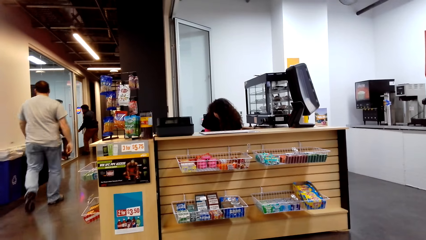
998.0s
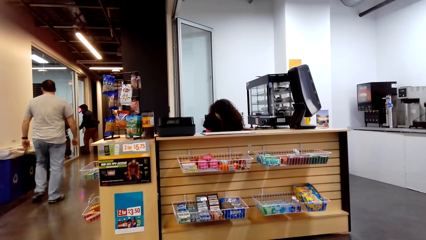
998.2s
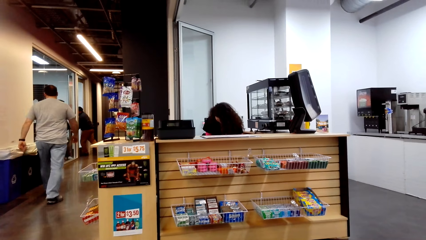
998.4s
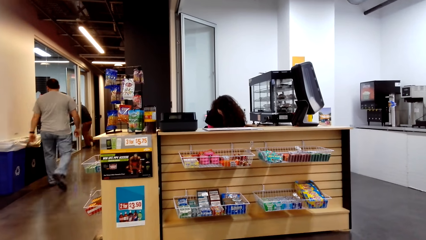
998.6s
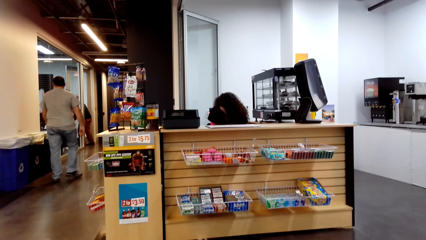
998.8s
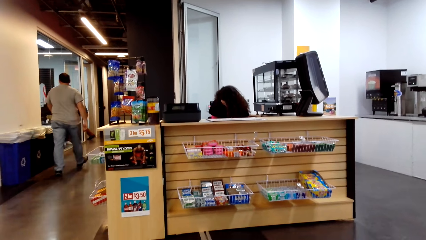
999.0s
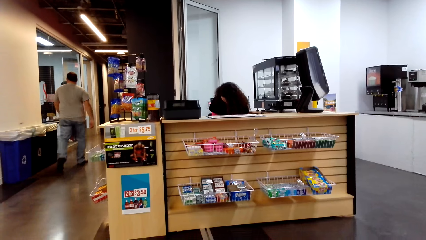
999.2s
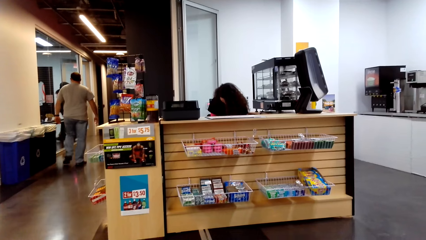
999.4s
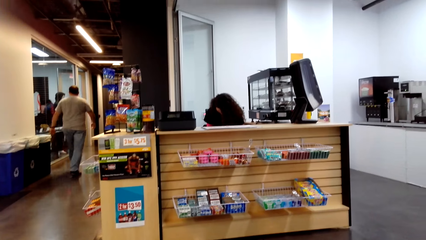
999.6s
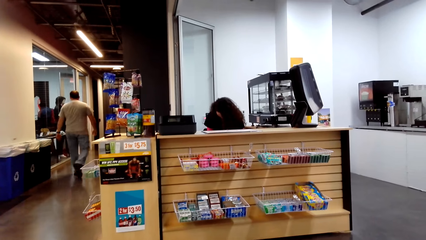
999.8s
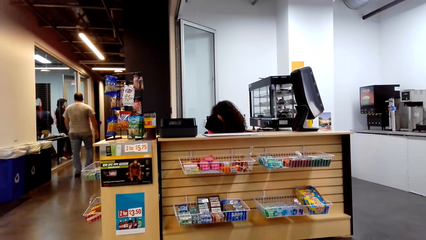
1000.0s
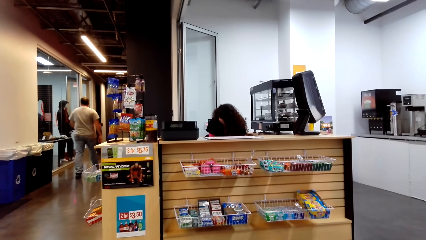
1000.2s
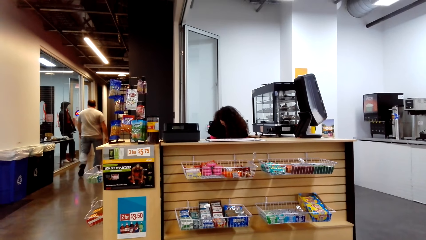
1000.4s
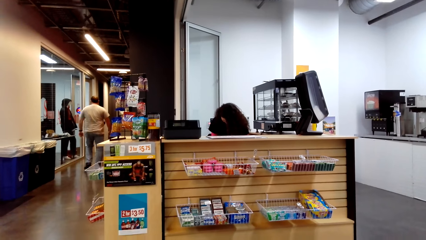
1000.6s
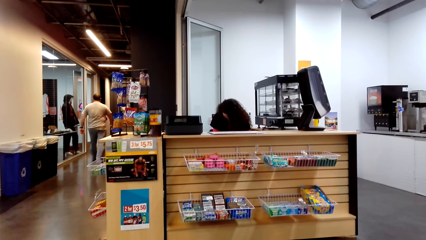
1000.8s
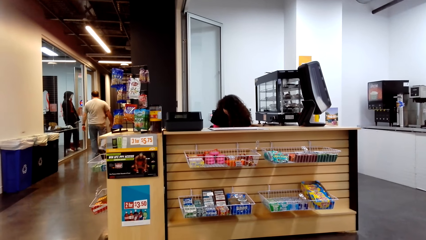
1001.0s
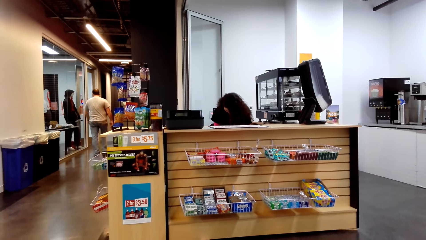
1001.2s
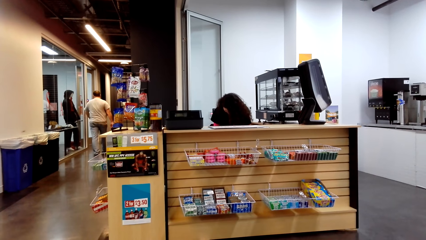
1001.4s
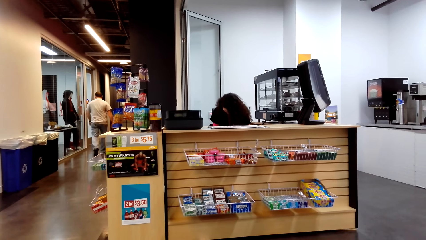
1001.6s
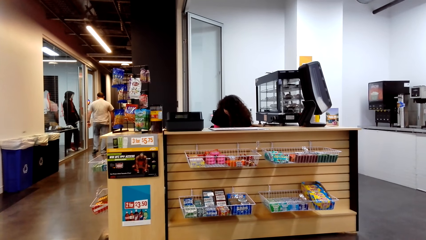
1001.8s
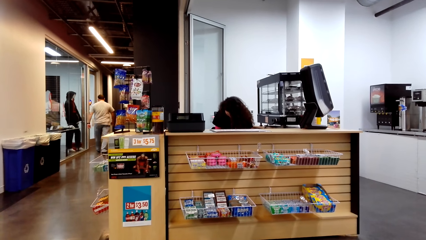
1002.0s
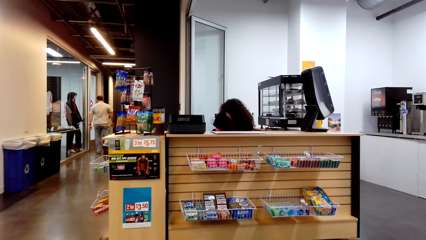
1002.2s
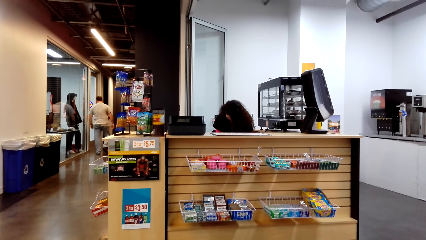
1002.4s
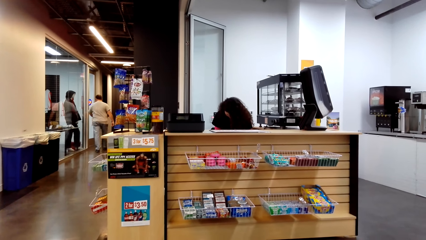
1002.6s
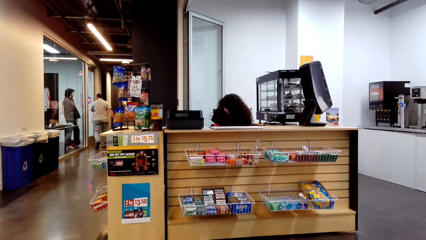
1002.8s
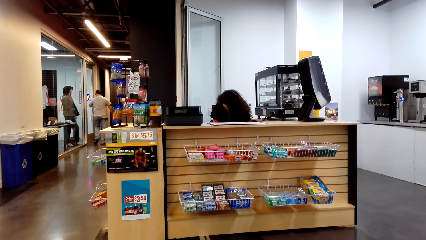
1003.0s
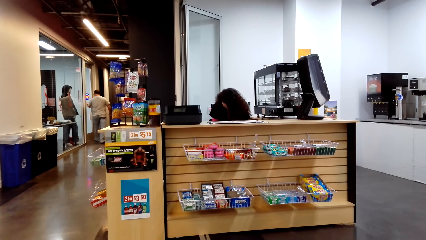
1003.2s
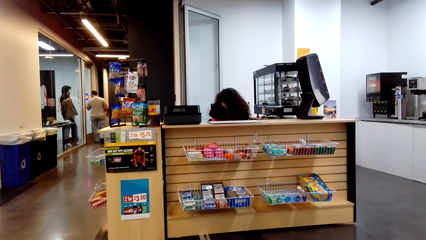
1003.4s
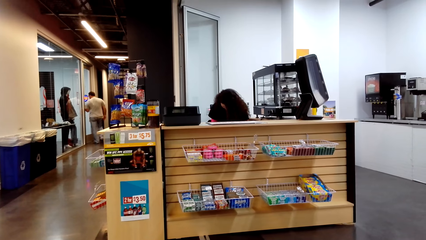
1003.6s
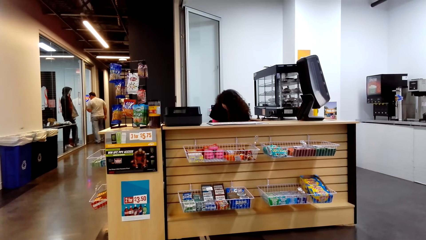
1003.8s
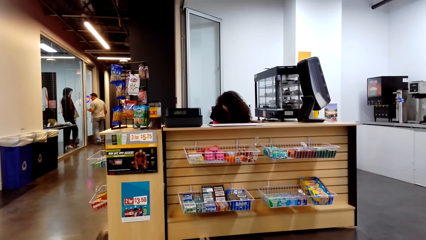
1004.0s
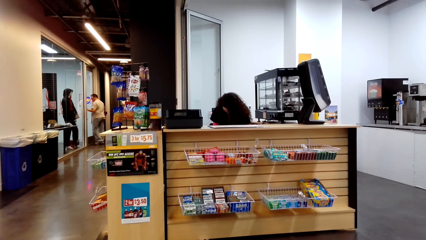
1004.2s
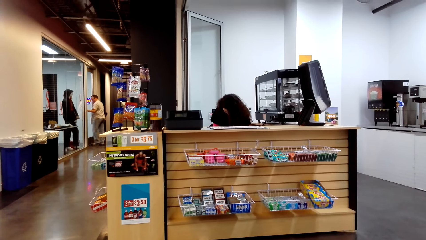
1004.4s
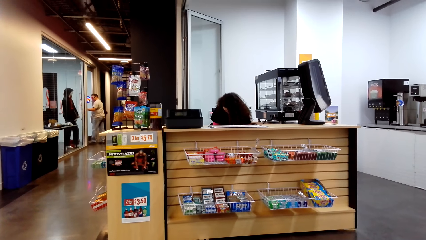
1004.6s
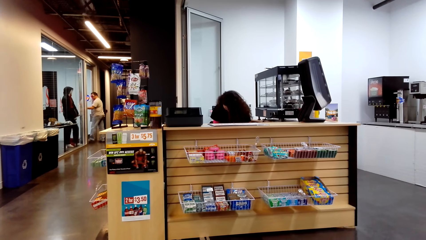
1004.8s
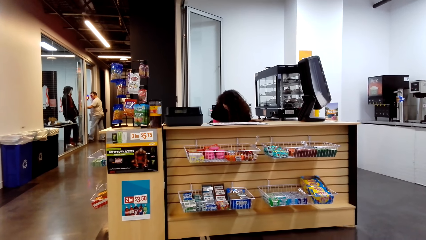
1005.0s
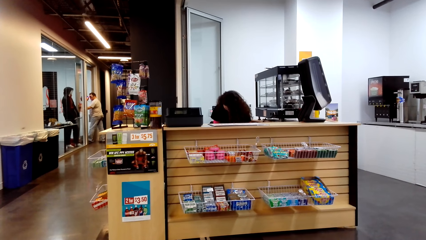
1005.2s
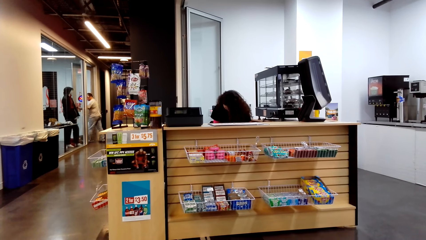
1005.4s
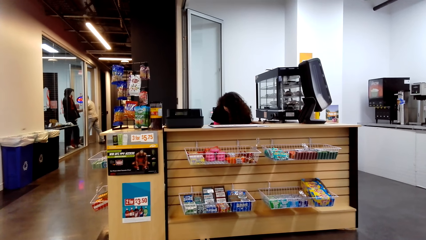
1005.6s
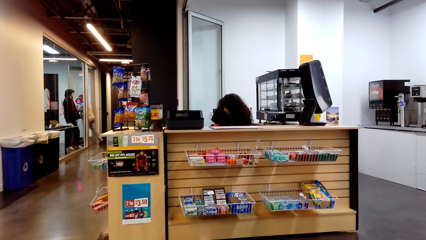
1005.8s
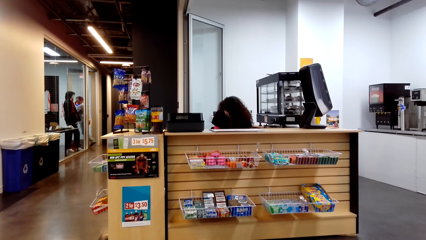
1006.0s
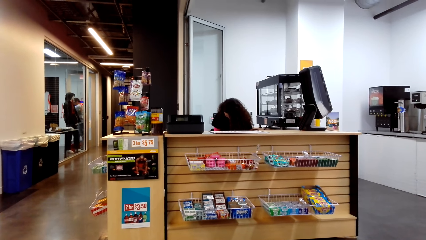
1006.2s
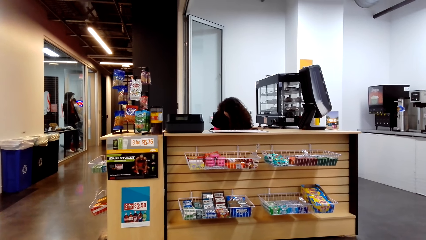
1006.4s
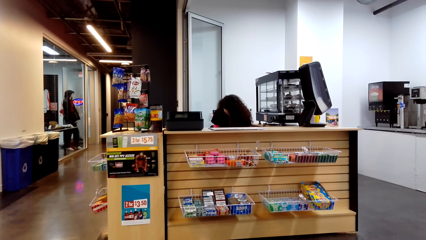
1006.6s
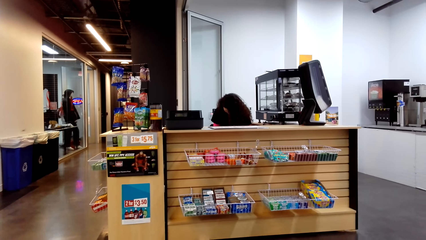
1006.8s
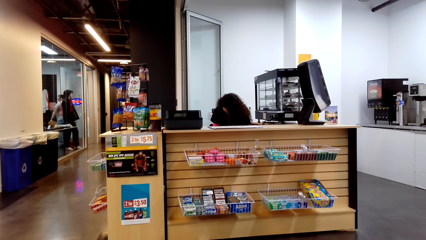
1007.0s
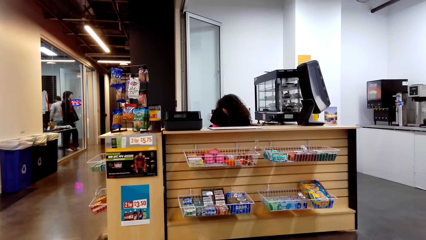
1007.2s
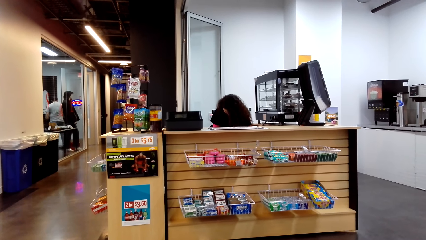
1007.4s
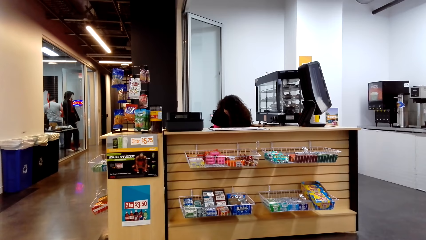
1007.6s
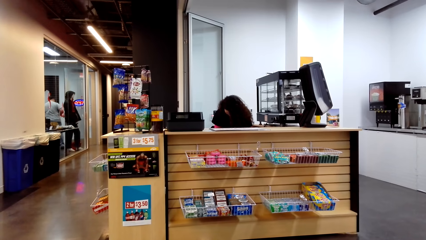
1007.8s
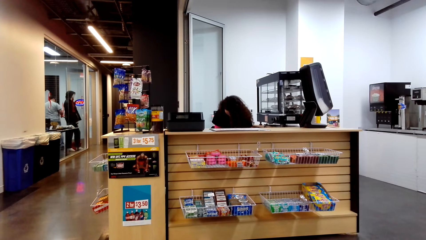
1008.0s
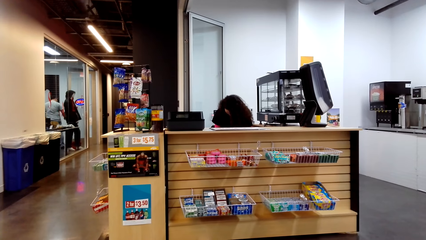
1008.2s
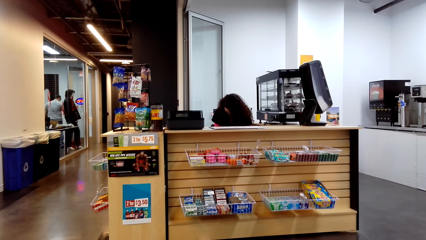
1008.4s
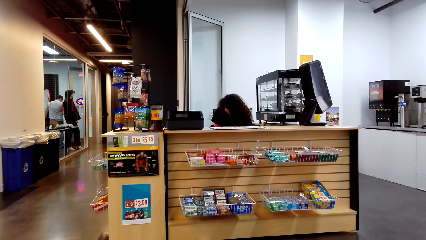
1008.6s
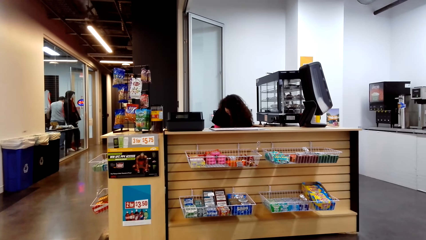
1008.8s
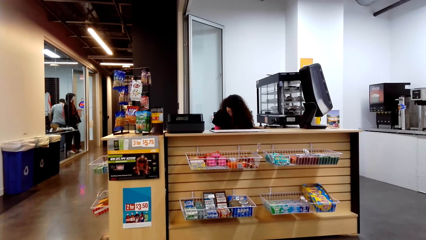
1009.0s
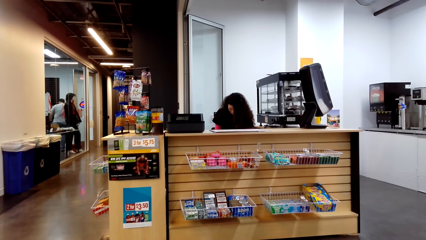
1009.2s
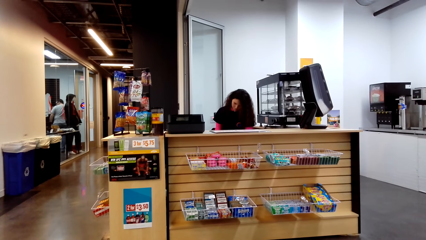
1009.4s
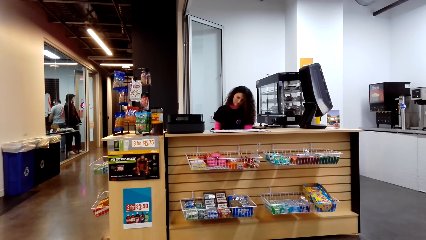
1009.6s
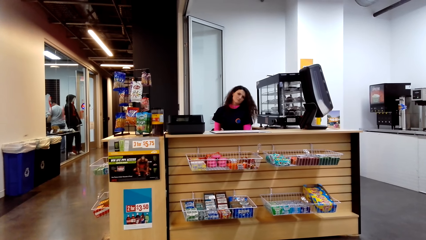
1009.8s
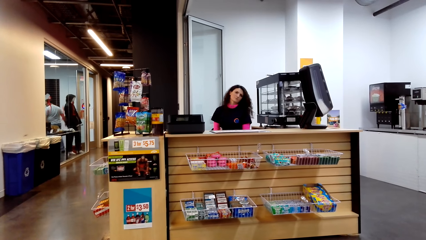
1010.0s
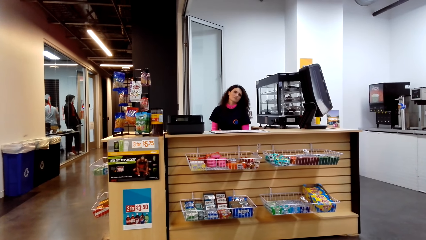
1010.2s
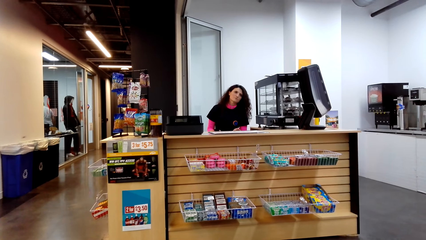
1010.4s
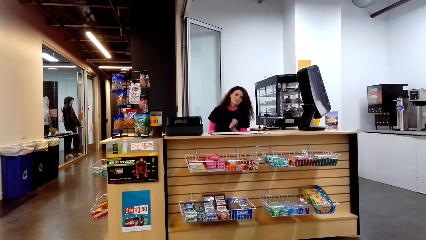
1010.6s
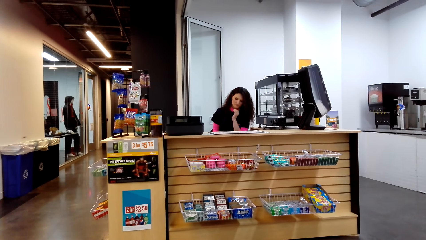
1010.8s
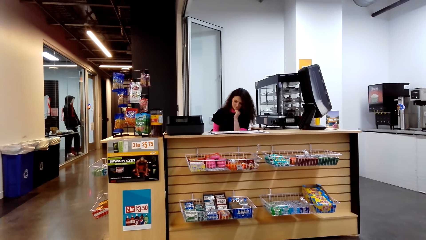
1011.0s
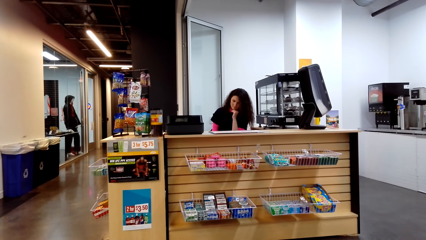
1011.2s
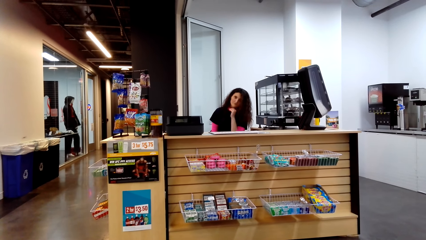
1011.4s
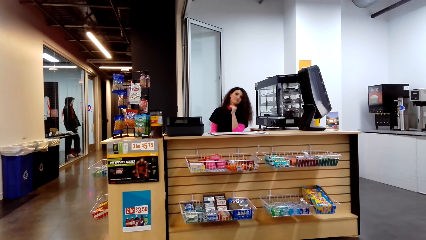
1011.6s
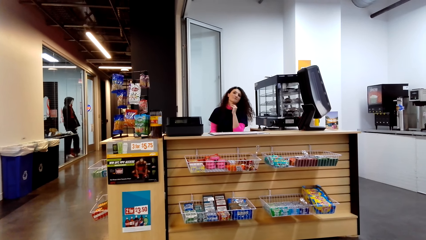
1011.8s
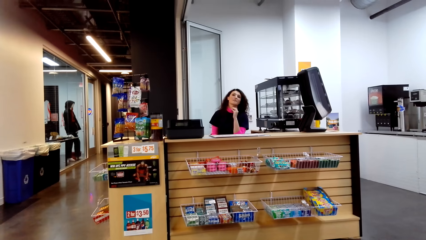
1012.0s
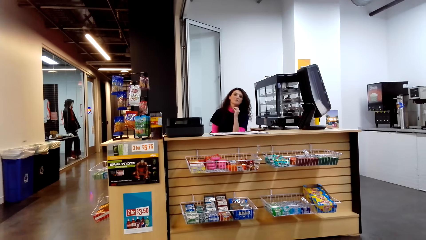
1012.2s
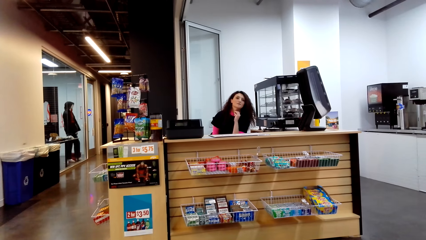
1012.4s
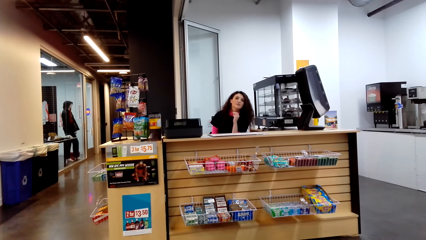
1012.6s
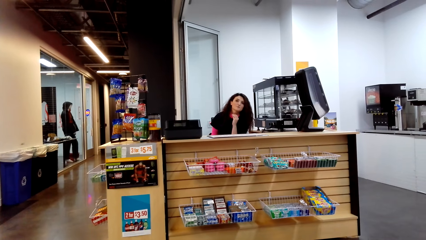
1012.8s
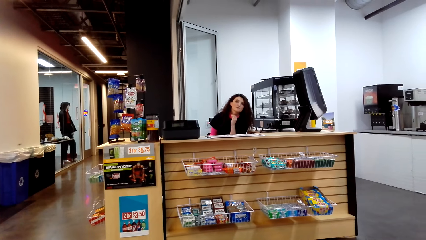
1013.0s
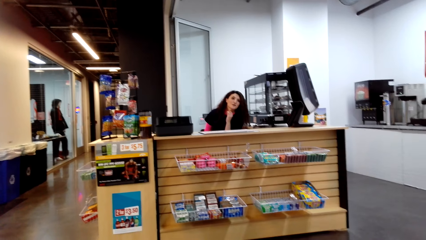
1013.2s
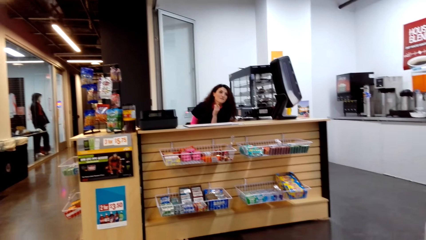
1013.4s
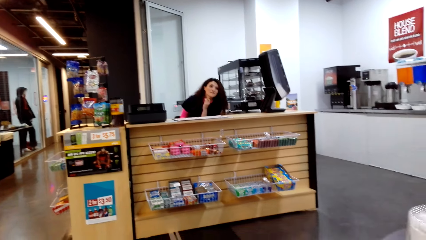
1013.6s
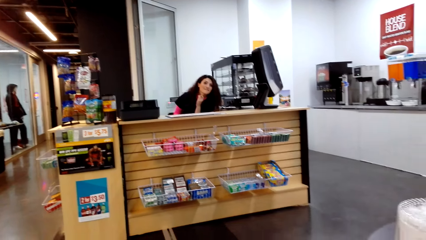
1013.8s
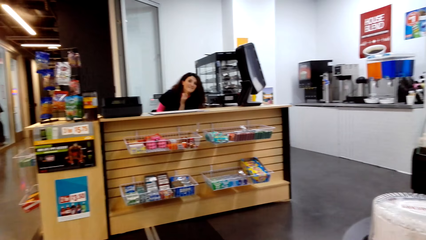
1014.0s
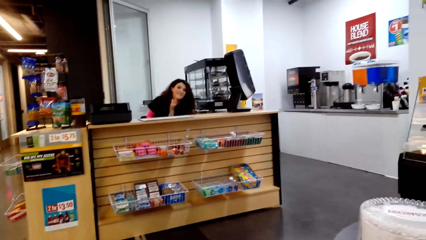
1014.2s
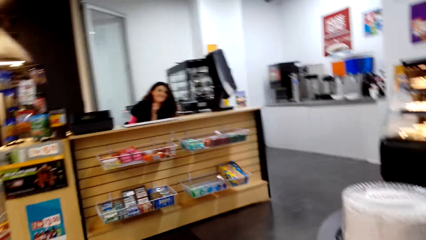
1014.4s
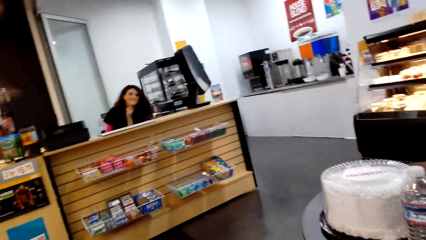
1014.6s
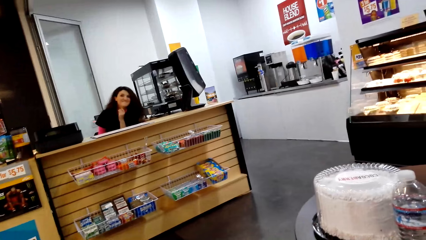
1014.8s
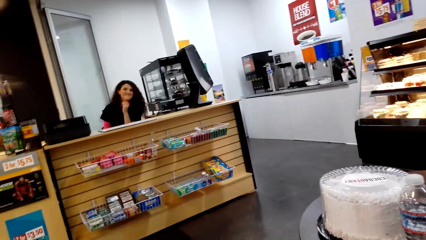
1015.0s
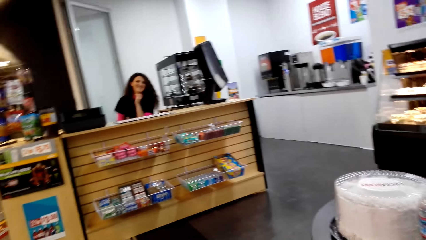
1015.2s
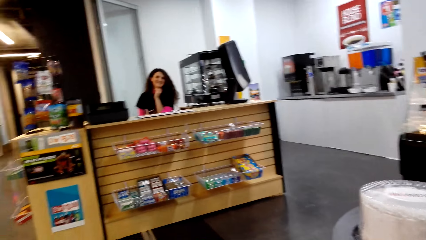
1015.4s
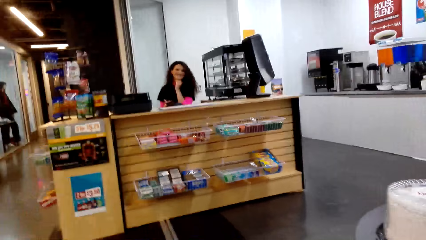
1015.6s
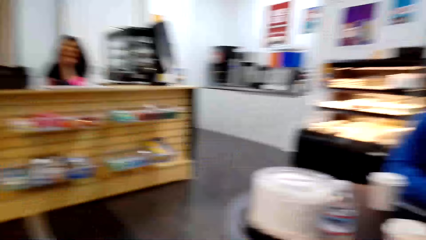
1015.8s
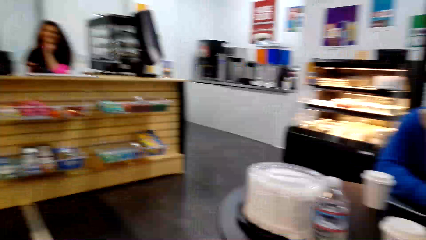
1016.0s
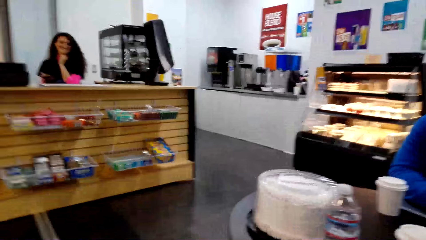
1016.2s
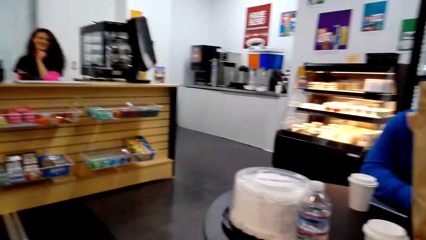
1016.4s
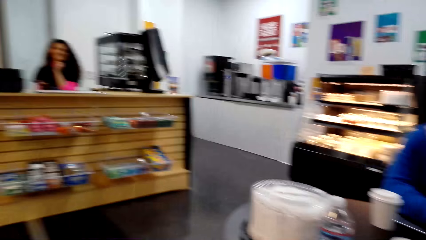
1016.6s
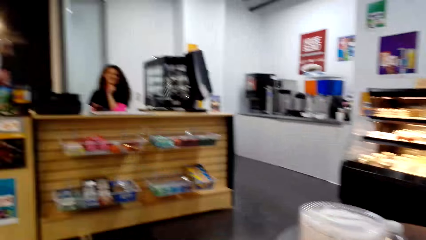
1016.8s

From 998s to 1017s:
A man opens the door. Another man pushes the door. A lady lifts a hand and holds her chin.
